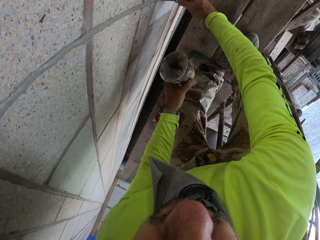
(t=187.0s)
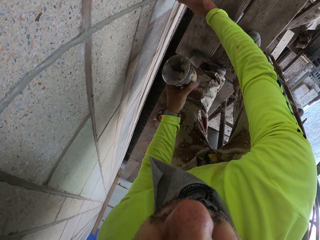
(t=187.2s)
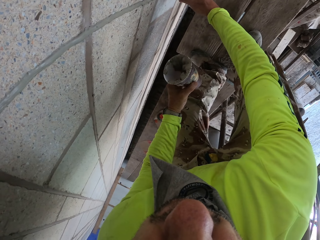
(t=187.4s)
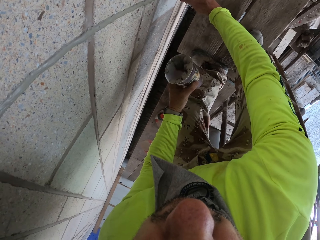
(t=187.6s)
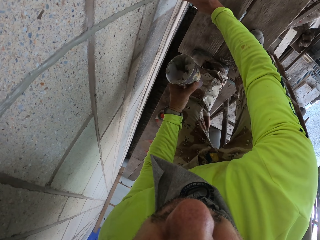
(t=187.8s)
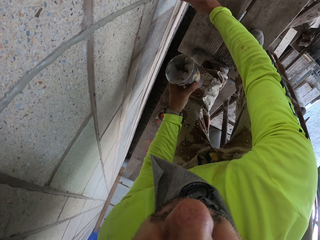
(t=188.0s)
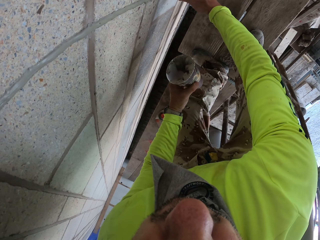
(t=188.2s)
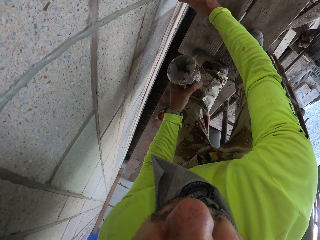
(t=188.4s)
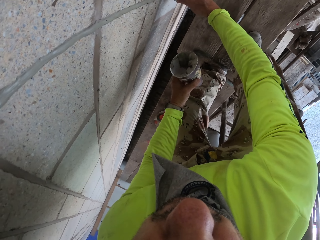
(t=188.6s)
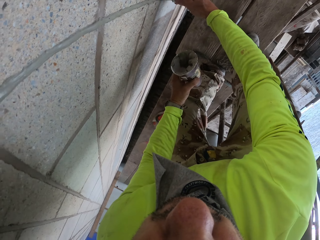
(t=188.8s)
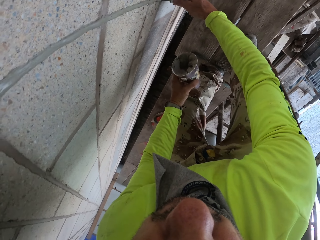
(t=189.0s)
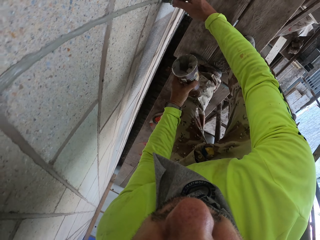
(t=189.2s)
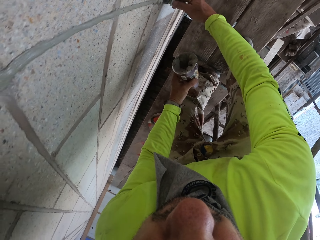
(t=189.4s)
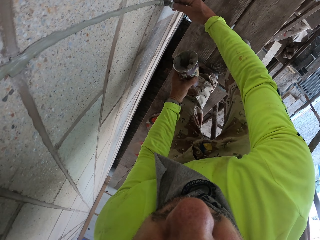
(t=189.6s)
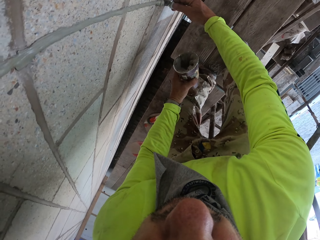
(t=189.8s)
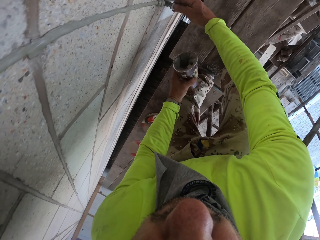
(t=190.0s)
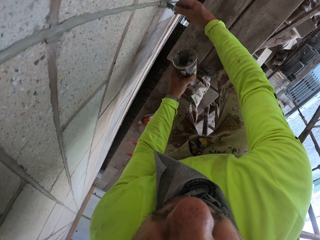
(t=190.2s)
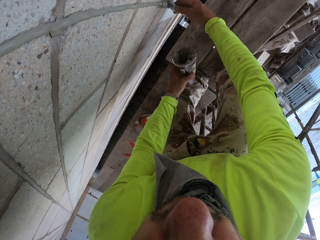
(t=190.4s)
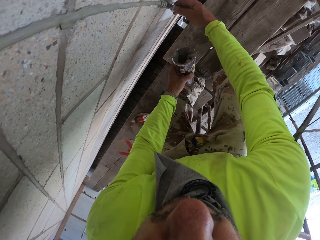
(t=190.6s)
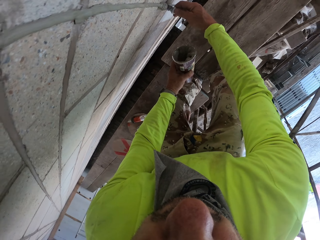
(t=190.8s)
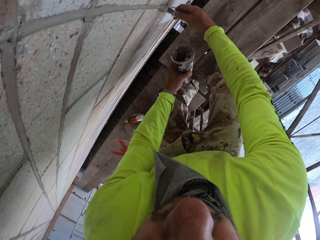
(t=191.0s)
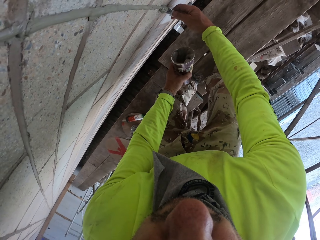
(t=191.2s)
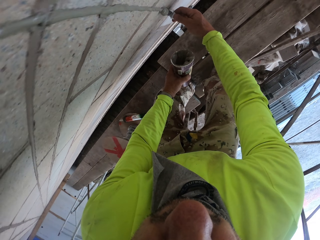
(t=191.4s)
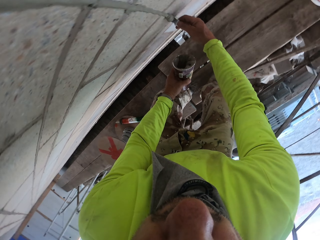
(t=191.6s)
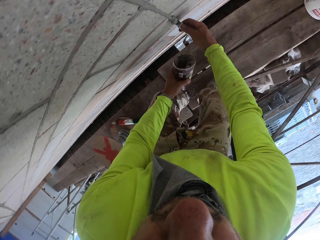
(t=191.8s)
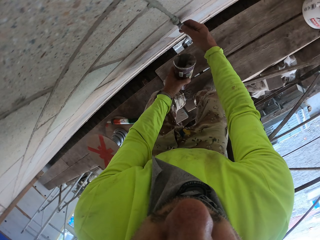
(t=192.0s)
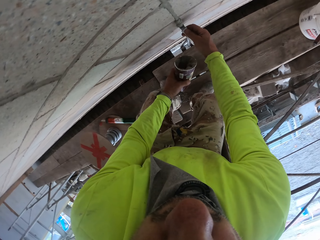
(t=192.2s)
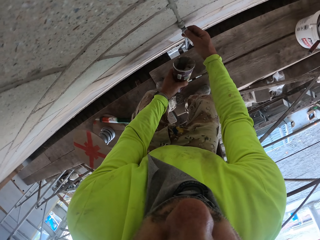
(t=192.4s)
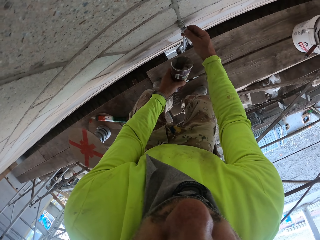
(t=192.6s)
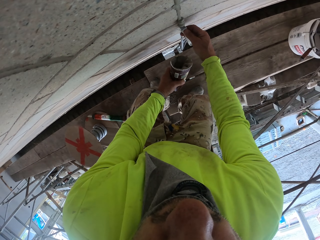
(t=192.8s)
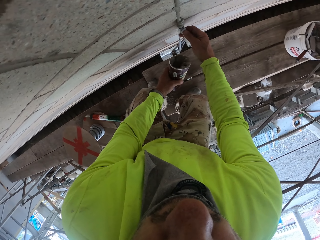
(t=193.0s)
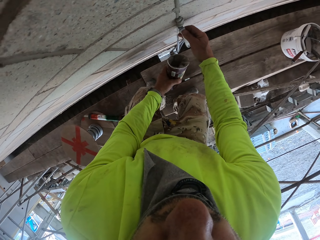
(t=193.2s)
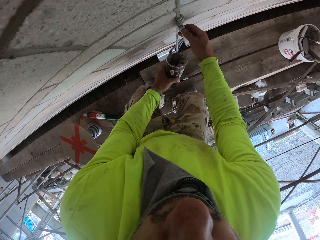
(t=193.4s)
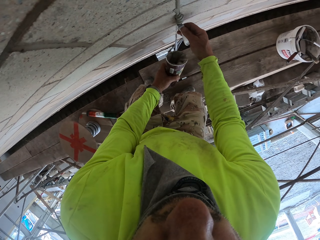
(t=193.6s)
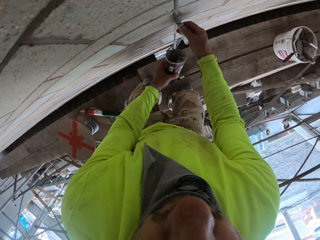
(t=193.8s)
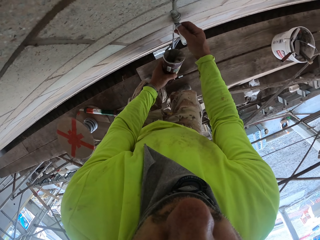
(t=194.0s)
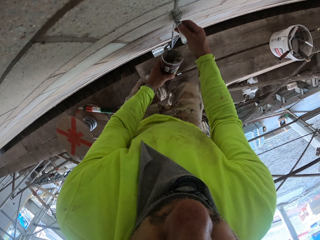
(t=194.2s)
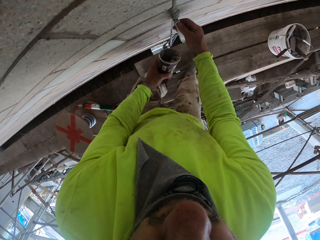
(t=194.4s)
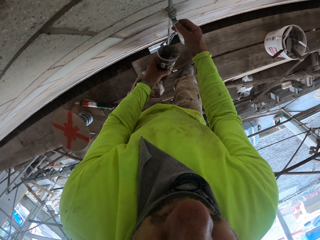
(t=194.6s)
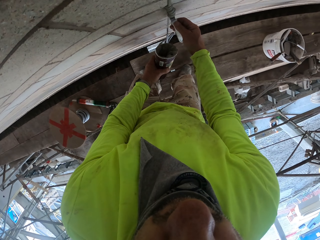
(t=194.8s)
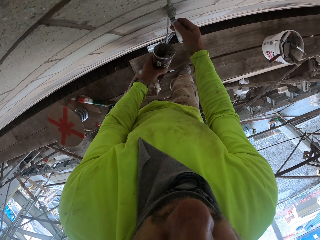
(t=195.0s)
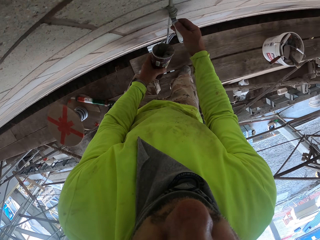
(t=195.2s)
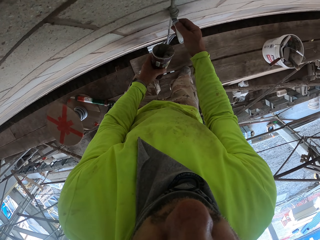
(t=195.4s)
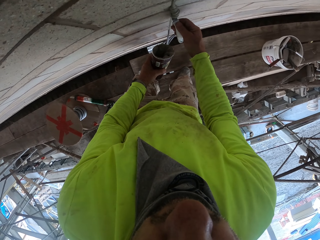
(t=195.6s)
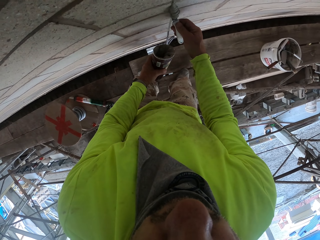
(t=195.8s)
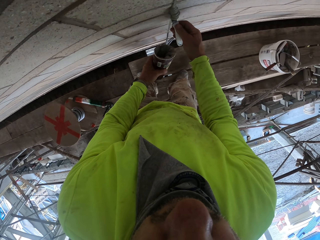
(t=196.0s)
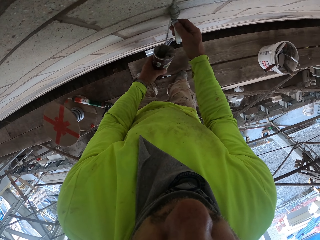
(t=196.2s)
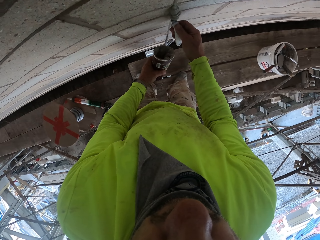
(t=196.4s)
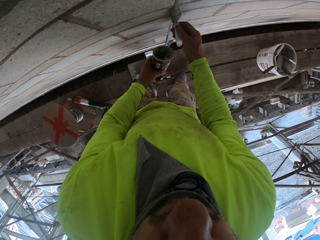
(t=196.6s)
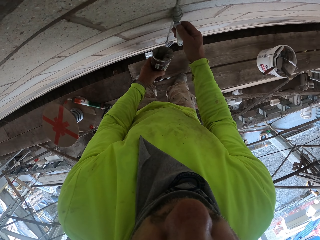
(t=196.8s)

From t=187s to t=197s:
The camera wearer bends down. They align the cement with the spatula. They remove extra cement on the wall.

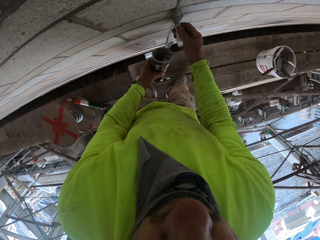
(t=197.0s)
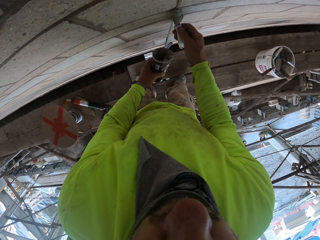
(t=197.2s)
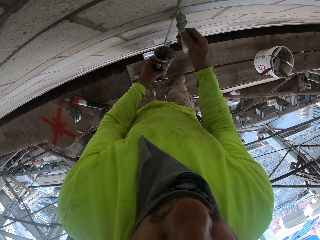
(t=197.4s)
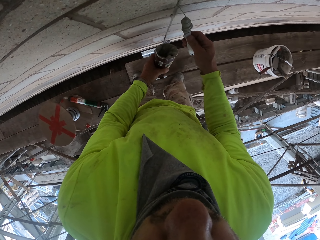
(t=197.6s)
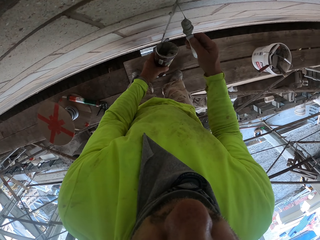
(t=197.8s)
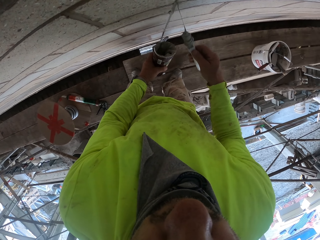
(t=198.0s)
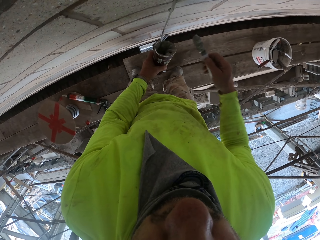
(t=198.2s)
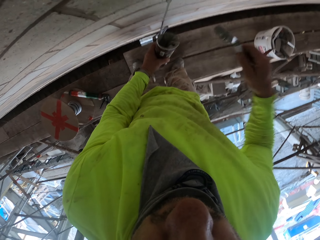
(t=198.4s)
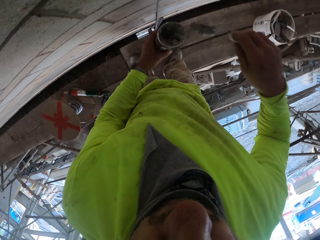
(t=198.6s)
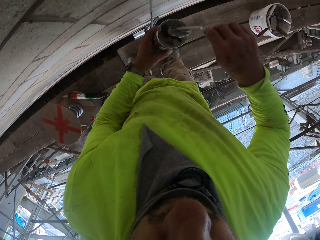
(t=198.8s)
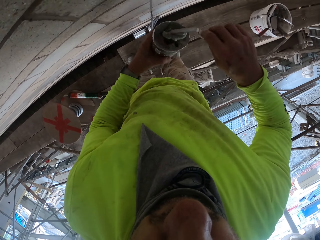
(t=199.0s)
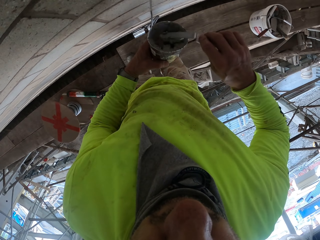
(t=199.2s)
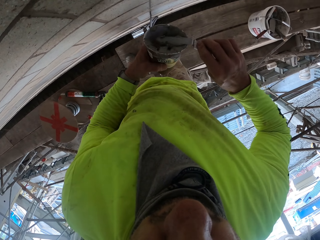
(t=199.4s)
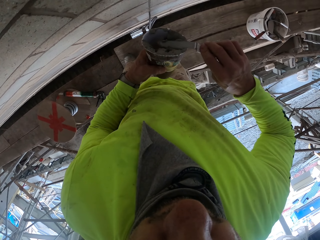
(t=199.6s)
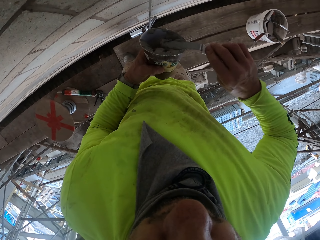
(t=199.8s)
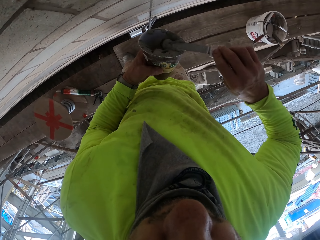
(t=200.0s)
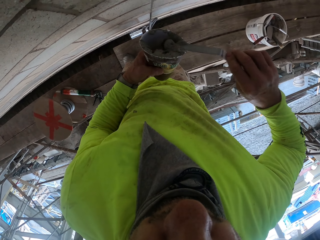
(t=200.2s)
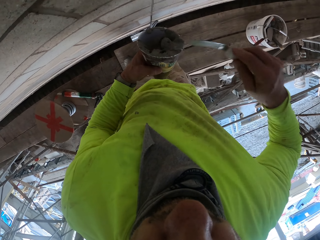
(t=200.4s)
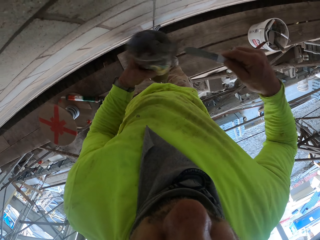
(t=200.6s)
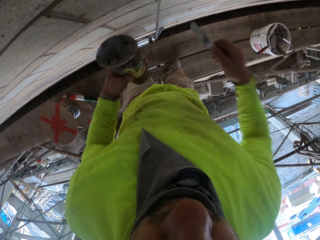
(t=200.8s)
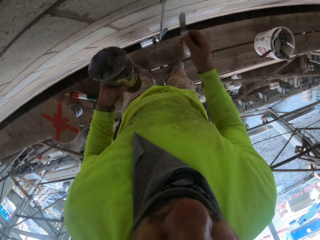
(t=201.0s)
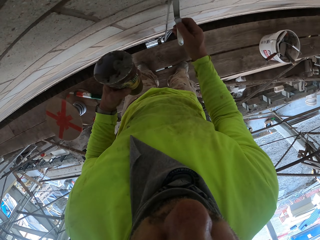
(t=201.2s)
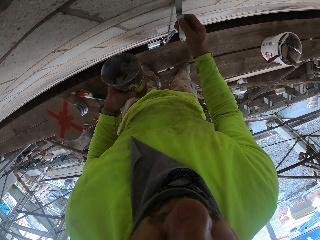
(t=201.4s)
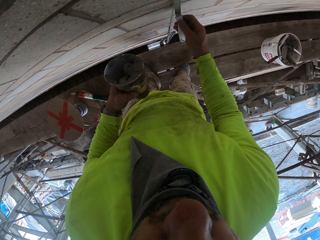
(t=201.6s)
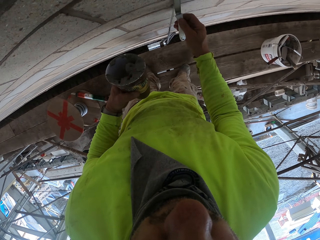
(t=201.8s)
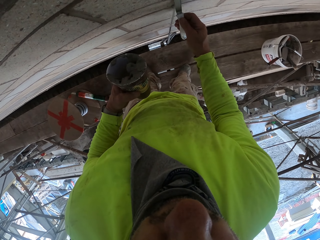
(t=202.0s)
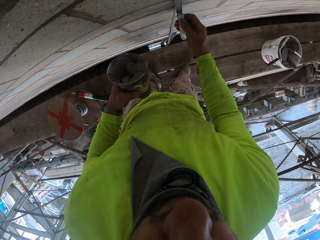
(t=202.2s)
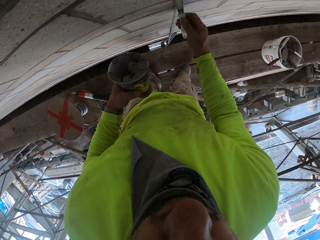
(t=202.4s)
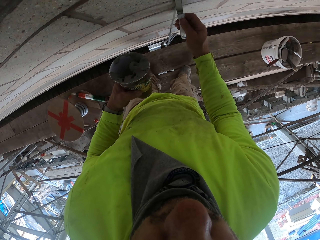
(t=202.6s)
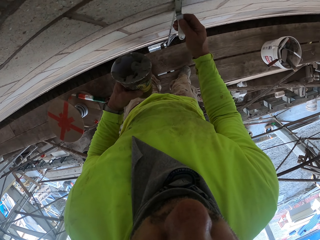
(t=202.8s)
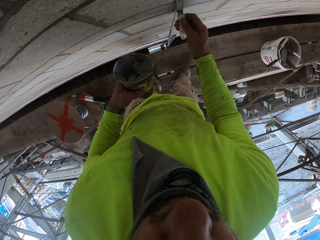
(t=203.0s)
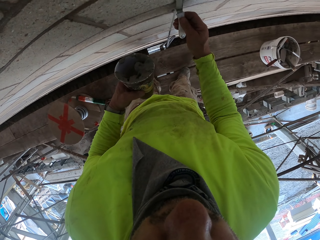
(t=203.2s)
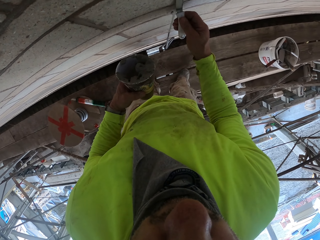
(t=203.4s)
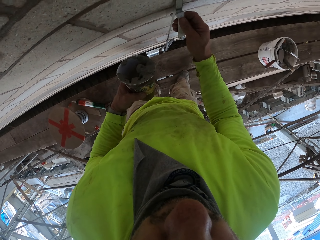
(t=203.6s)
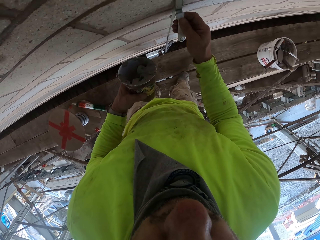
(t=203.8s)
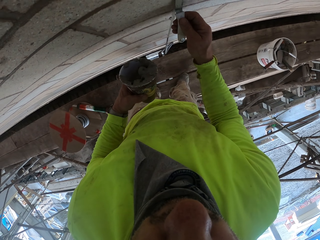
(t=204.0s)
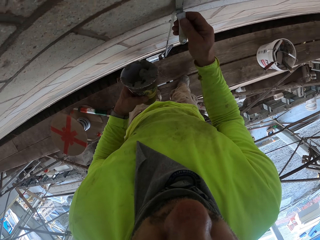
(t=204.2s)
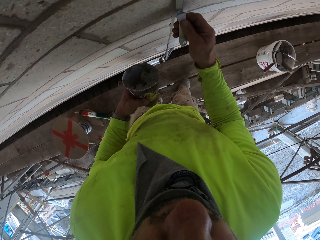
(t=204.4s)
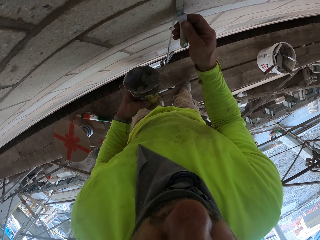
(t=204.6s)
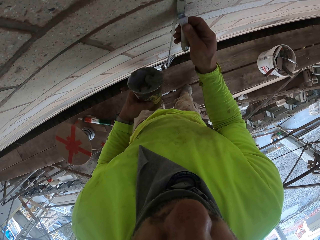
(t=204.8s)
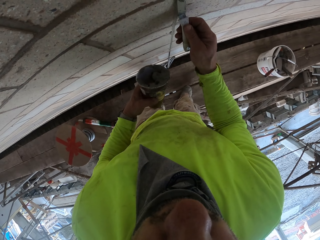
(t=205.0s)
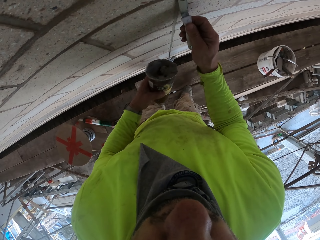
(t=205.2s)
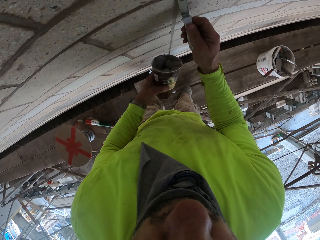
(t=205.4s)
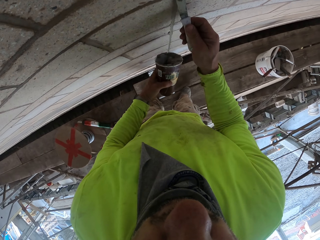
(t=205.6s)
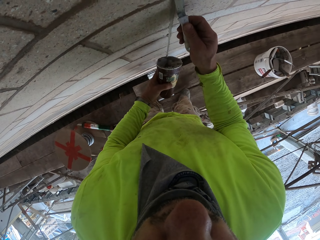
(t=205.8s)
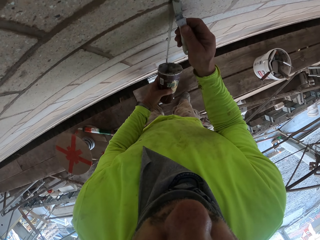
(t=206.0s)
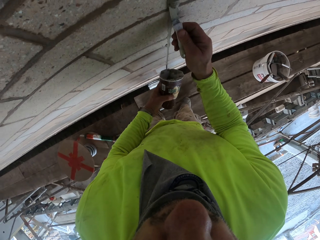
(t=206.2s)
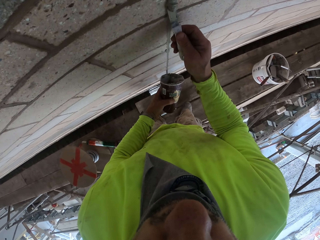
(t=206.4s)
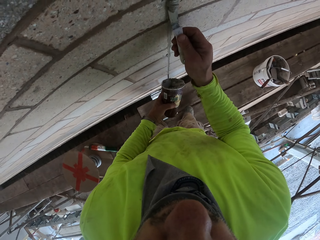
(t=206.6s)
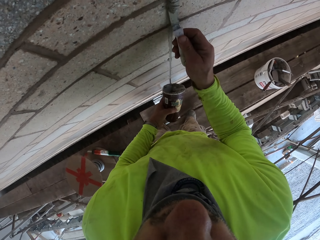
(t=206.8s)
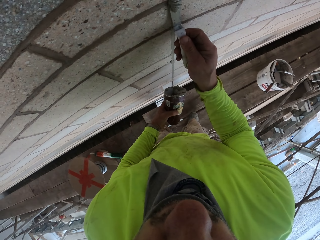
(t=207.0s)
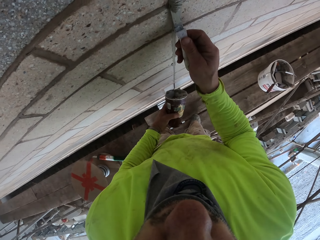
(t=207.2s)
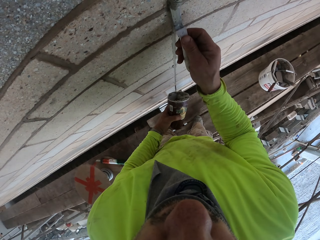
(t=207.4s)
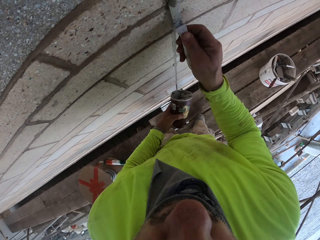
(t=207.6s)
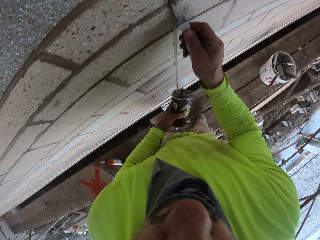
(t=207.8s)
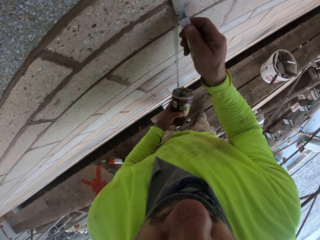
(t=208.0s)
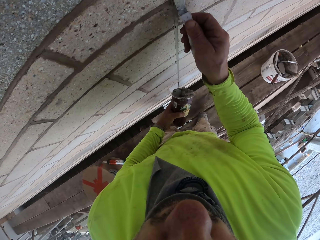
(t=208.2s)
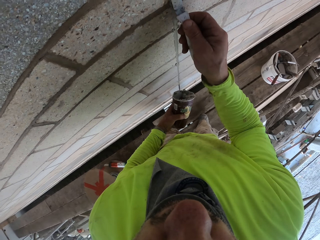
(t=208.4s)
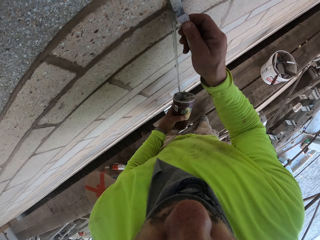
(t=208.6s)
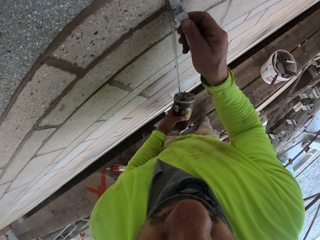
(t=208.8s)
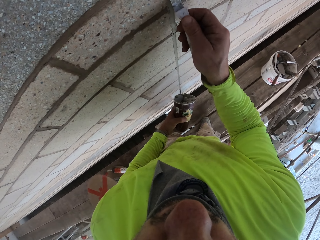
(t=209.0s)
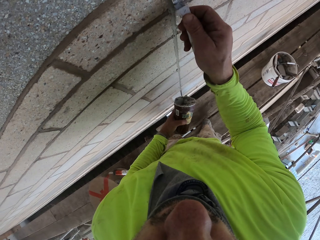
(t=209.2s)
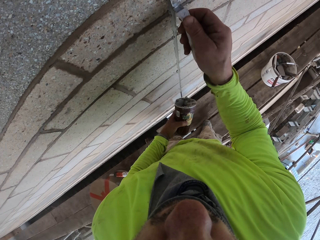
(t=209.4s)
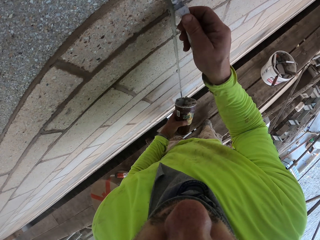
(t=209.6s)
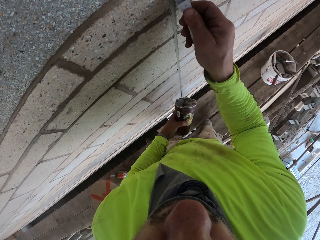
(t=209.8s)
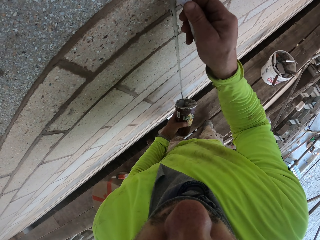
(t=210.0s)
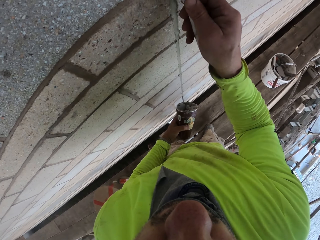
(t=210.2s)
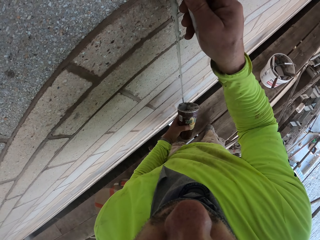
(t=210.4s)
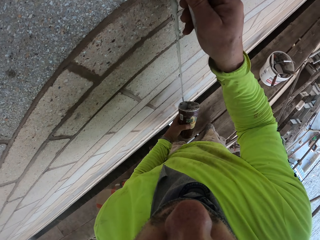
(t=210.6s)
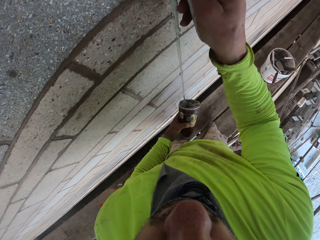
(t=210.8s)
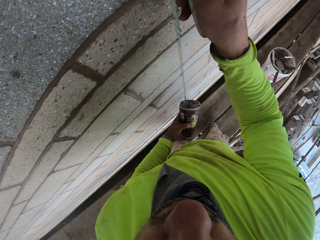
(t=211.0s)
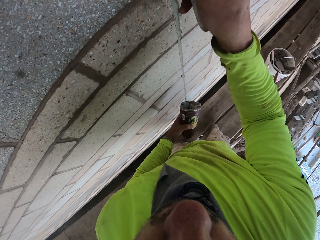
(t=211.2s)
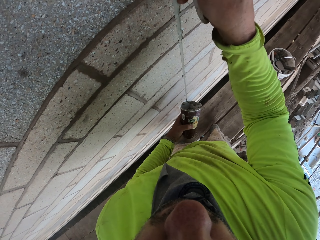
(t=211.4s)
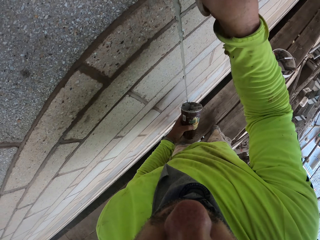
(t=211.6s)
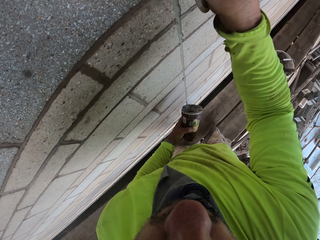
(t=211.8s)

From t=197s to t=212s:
The camera wearer puts cement in a tin. They align the cement with the spatula. They remove extra cement on the wall.
